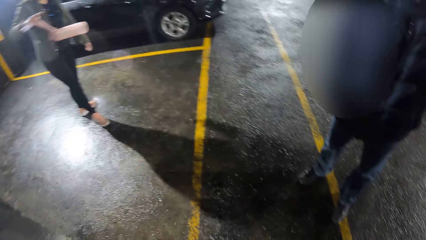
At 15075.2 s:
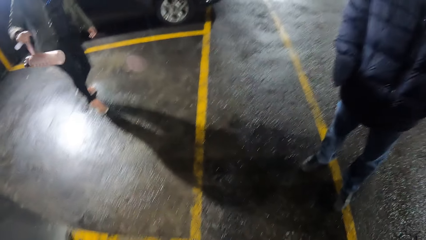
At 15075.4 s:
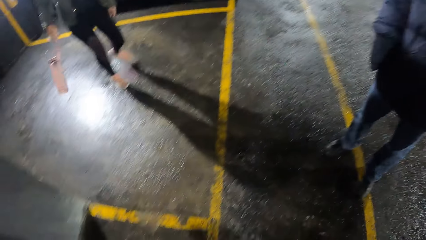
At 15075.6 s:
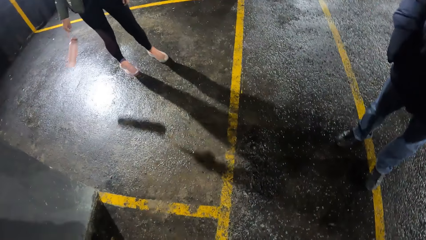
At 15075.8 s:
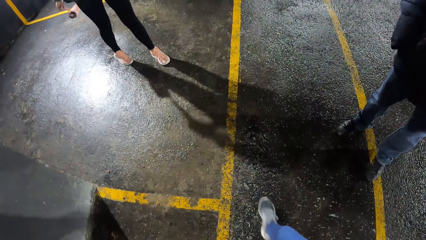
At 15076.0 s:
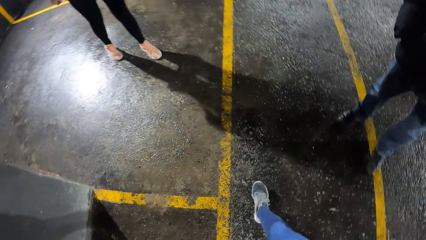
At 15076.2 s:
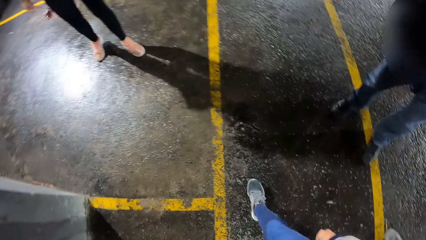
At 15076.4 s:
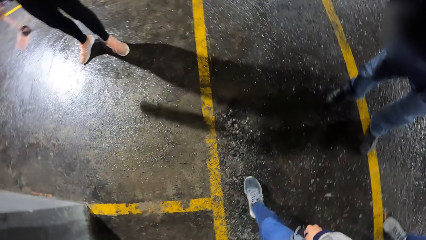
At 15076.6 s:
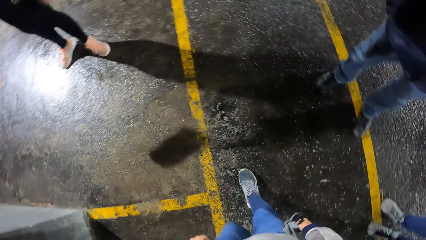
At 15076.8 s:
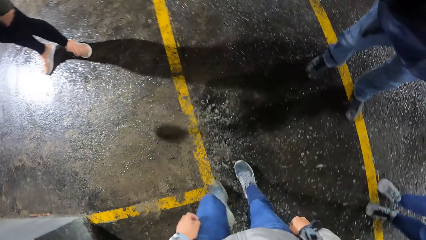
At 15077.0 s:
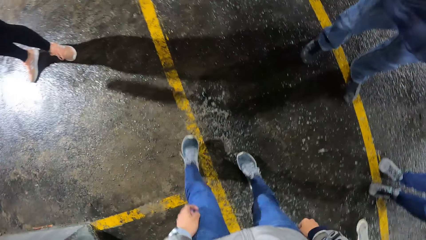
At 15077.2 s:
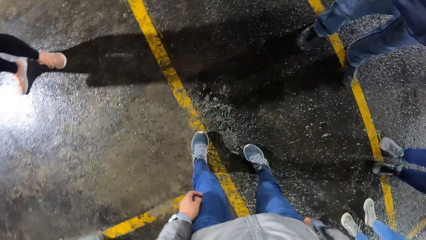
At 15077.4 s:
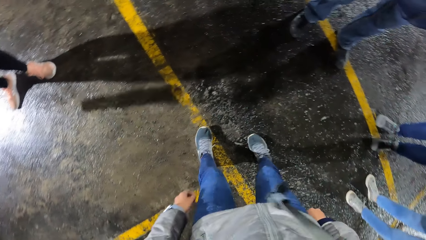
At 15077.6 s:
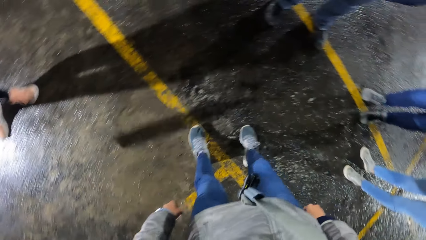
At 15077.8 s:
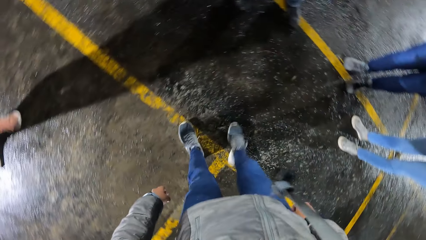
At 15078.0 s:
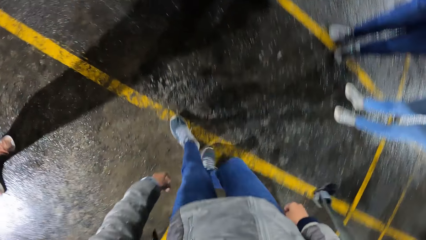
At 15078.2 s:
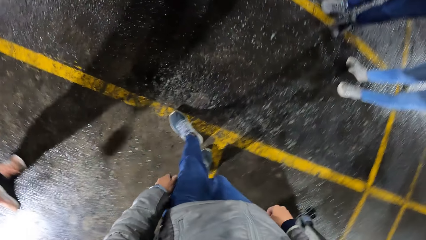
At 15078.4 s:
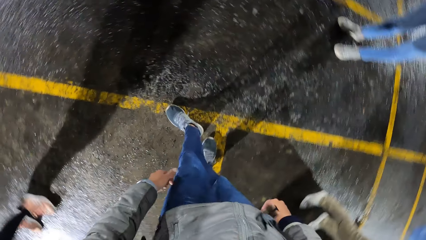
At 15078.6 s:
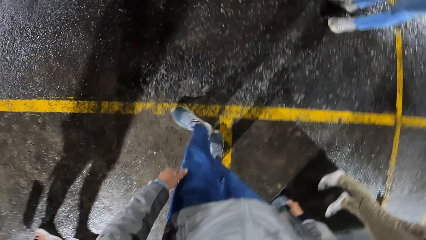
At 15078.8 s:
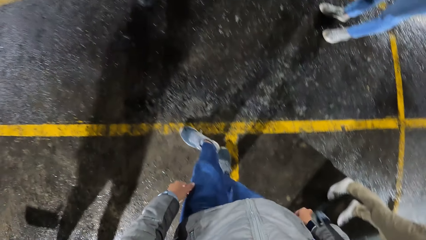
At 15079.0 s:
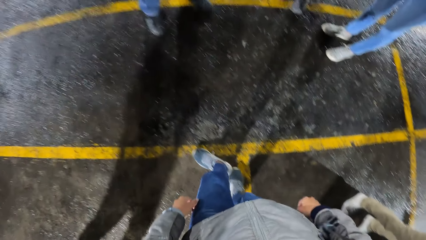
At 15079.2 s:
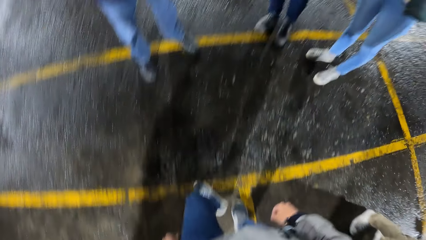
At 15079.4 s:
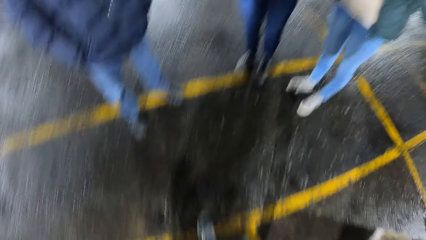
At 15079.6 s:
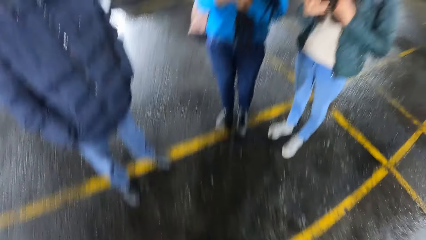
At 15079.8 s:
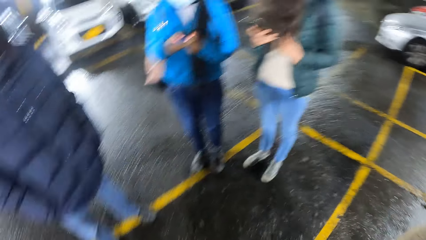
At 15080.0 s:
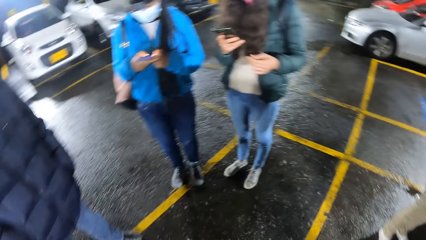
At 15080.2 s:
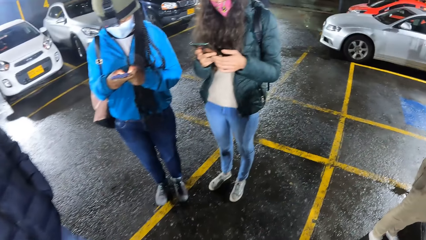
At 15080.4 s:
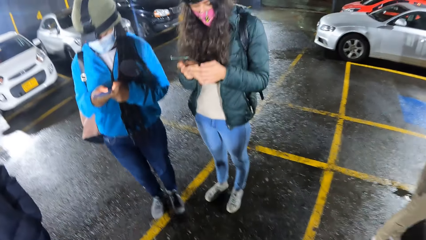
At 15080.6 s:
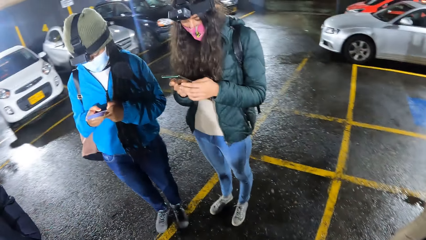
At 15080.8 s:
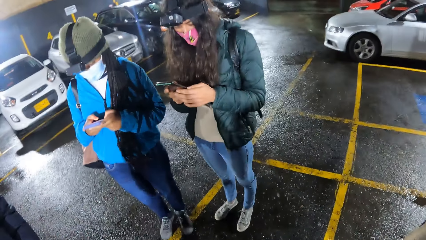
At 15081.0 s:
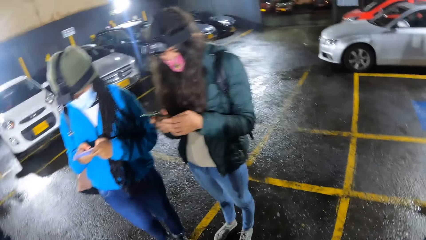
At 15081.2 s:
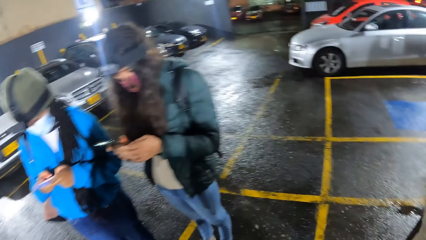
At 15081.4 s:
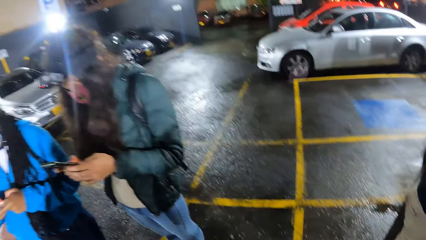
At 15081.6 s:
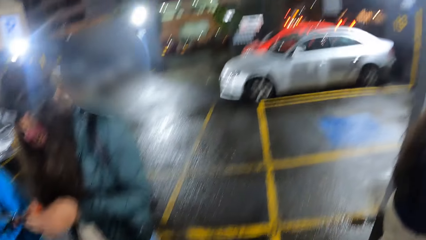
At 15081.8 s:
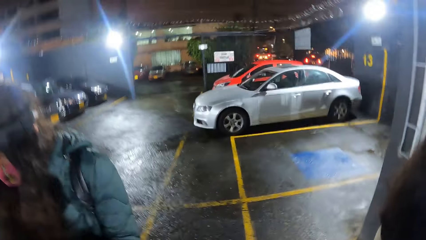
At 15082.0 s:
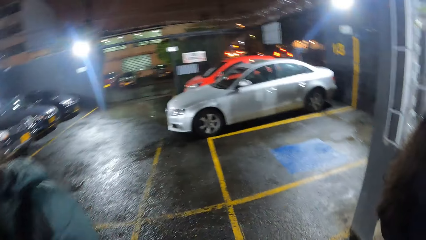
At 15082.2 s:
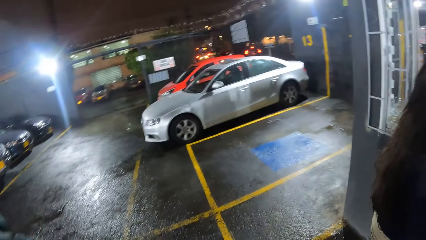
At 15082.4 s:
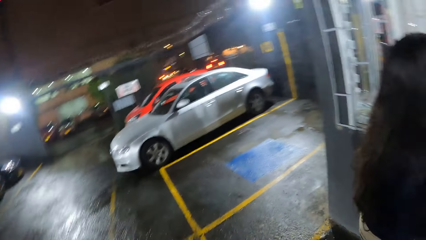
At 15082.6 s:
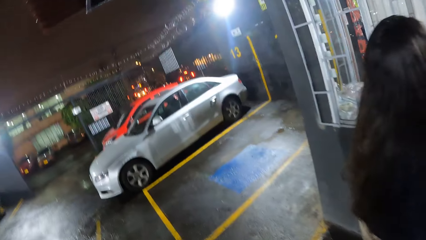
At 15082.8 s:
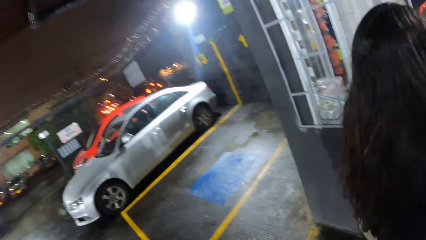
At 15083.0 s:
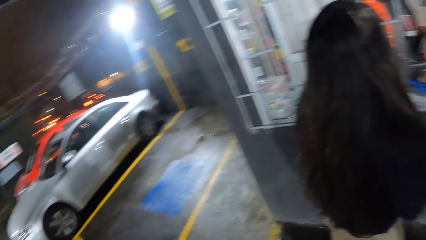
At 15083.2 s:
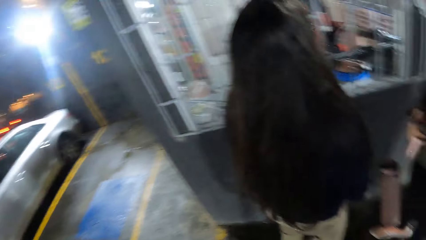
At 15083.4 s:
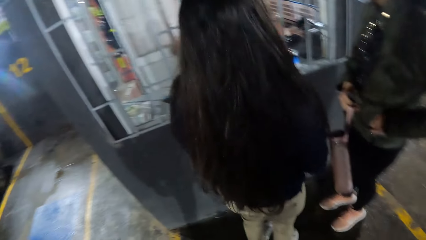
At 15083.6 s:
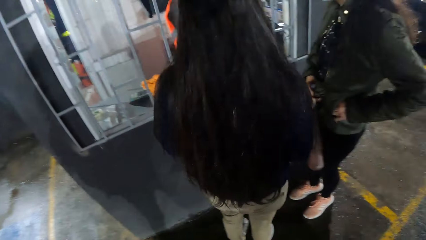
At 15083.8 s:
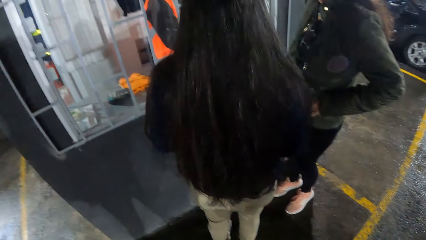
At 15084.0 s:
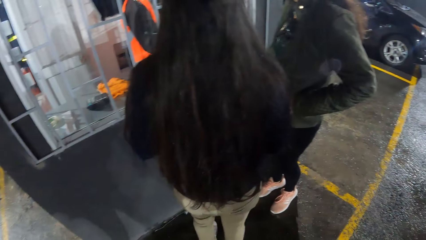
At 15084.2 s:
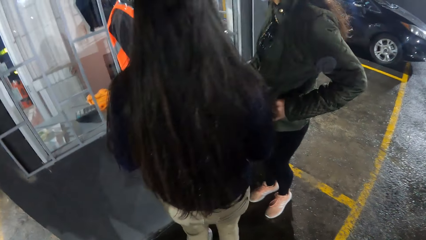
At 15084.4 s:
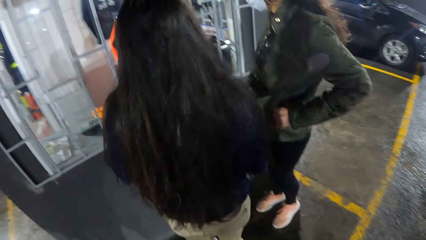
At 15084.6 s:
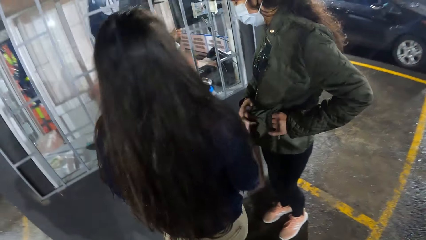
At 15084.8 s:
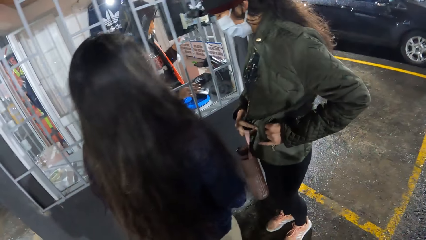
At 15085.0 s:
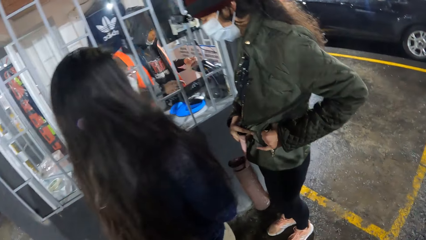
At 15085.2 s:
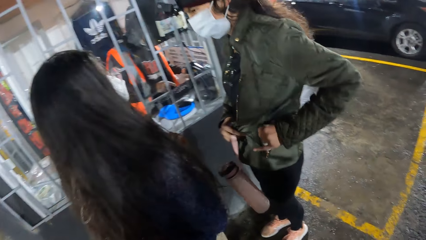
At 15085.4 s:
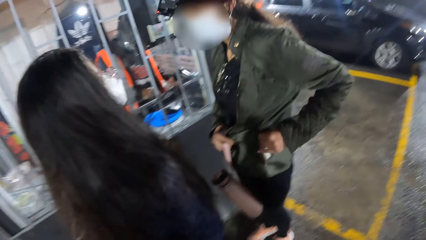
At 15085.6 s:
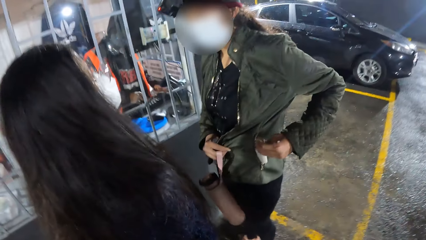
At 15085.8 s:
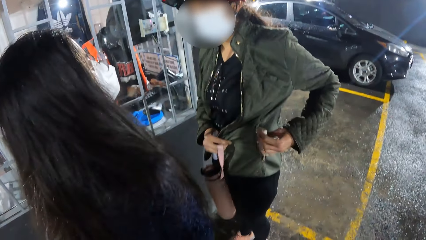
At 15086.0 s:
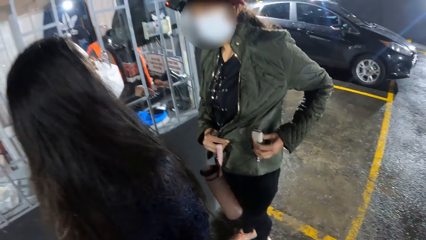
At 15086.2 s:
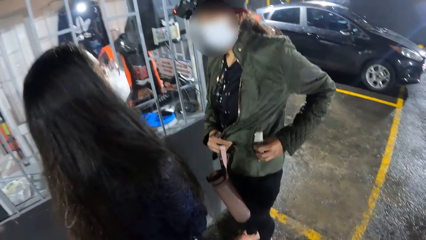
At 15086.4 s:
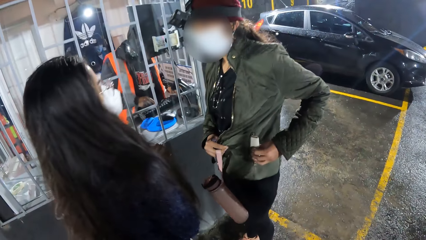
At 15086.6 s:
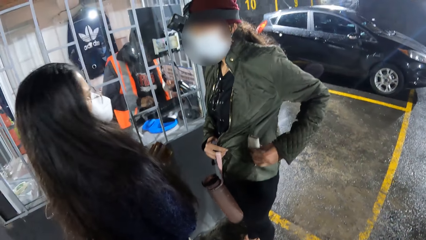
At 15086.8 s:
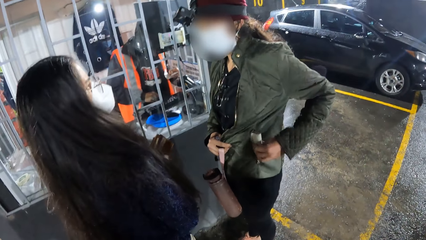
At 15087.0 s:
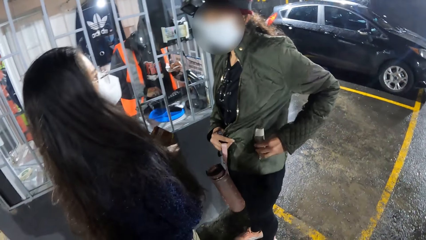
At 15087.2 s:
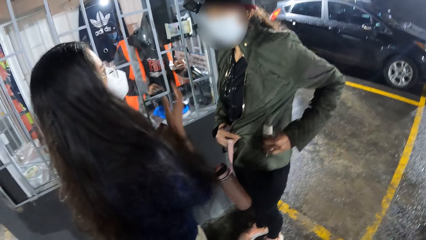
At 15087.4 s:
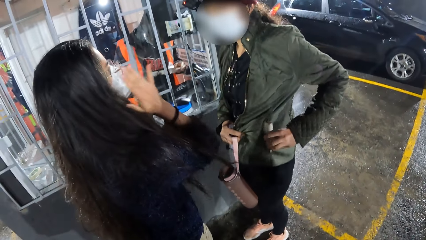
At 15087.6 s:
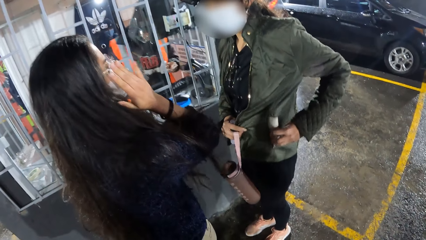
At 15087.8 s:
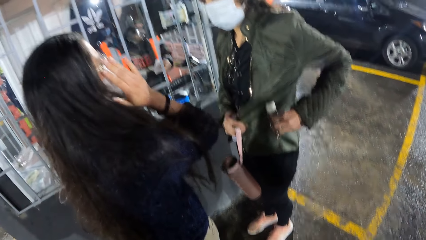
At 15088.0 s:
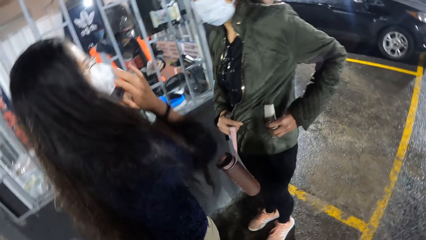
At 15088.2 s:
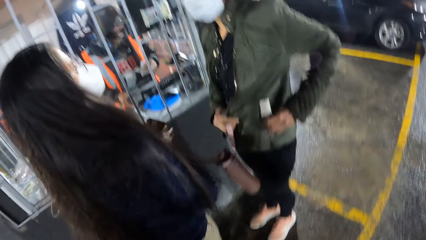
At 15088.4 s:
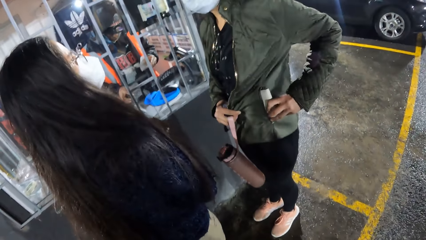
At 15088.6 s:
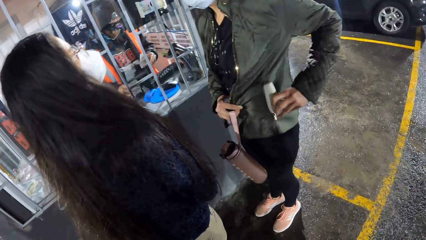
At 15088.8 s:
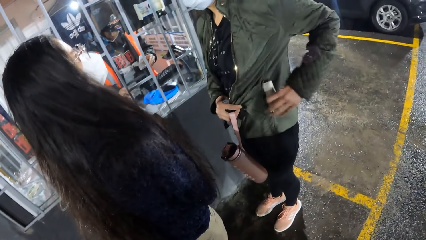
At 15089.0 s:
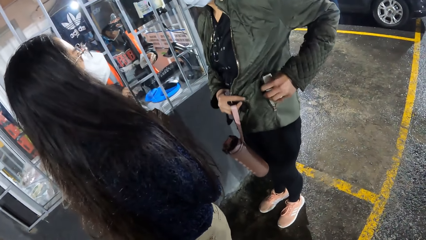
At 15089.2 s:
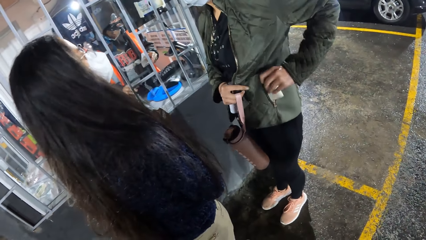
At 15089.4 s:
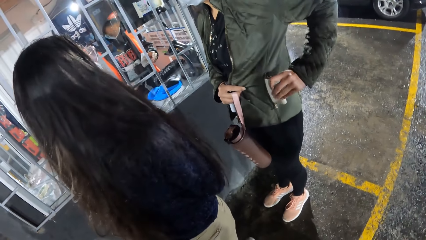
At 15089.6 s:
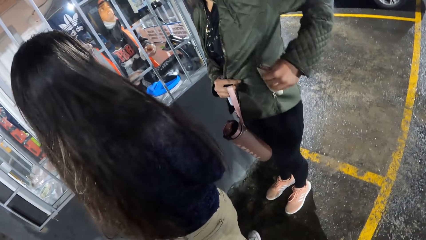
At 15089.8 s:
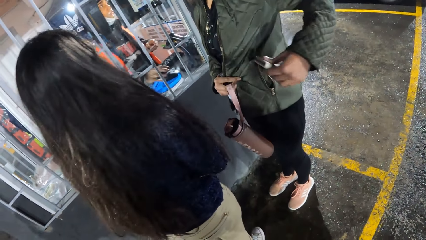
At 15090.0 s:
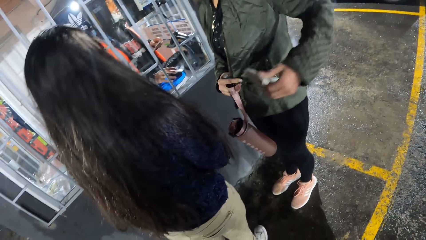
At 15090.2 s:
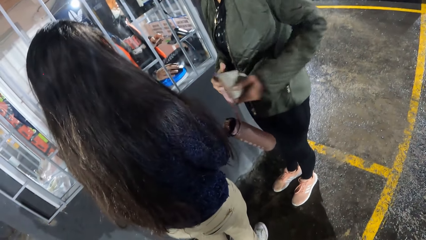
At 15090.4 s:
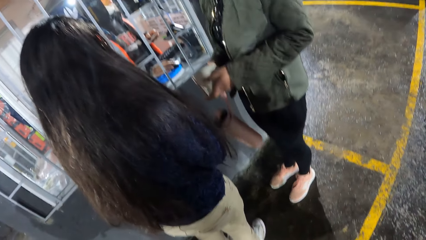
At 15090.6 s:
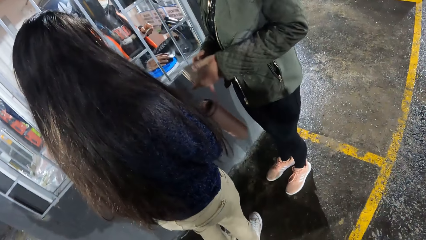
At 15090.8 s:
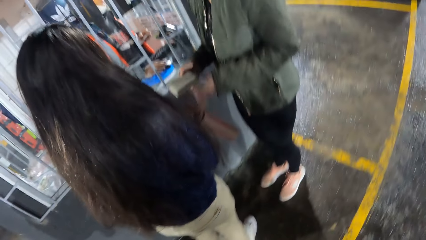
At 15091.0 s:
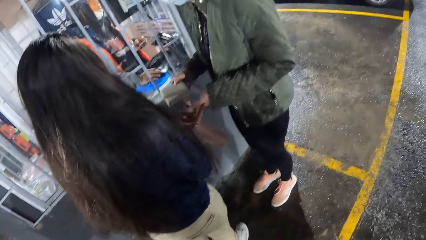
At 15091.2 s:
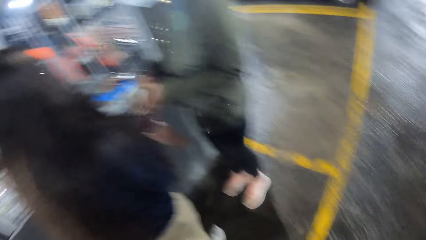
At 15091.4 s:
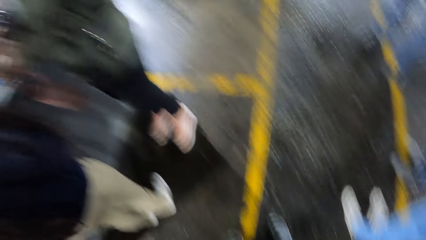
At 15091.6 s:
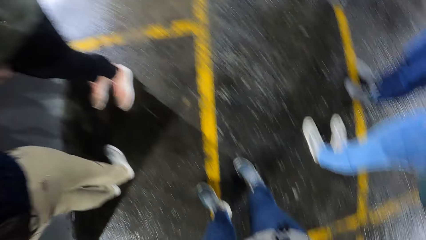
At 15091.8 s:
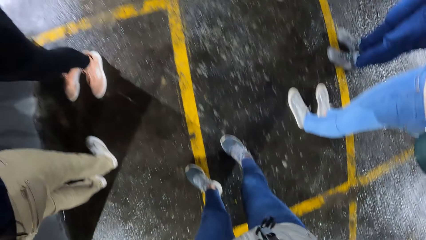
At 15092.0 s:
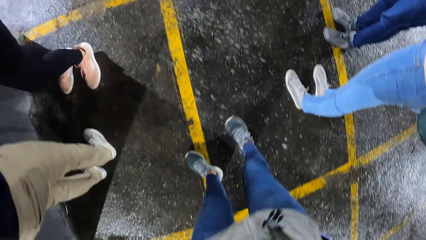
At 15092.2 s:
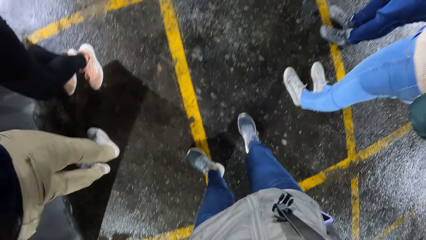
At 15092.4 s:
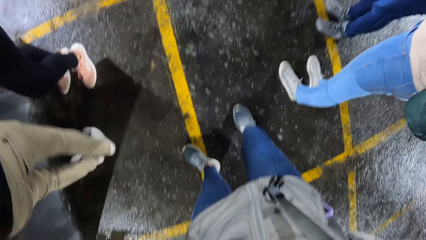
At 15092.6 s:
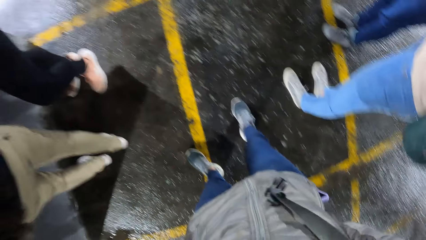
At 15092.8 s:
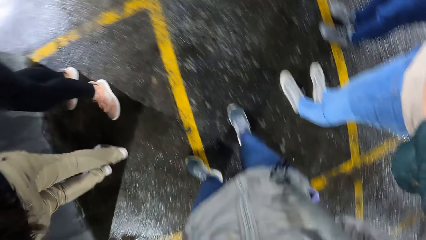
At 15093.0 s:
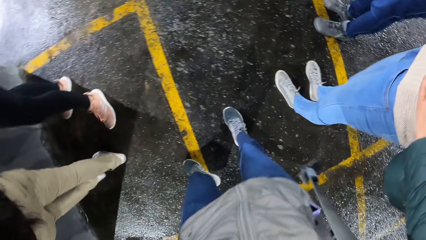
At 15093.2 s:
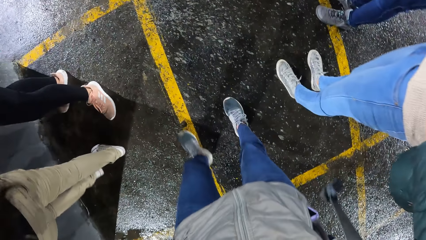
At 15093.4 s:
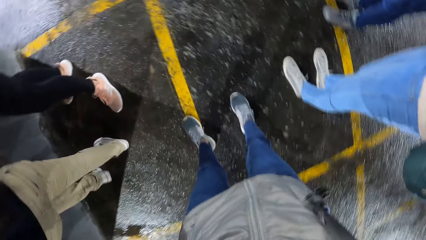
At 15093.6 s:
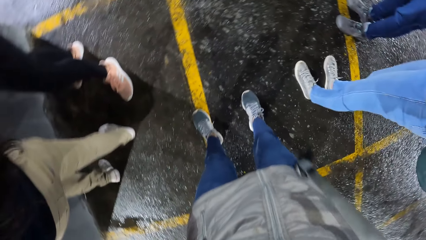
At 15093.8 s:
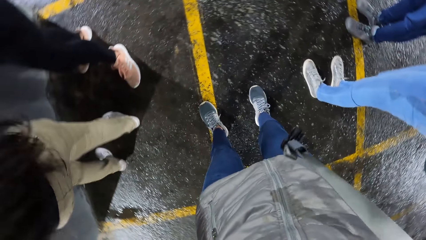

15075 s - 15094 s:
A woman points out. The camera wearer walks around. Another woman uses a phone. The camera wearer walks. The first woman puts her left hand in her pocket. She pulls a wallet out of her pocket with her left hand. A third woman touches the glasses. The first woman passes the wallet from her left hand to her right hand. A man moves his hands. The camera wearer looks around. They move their legs.
